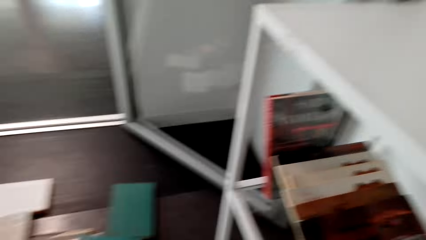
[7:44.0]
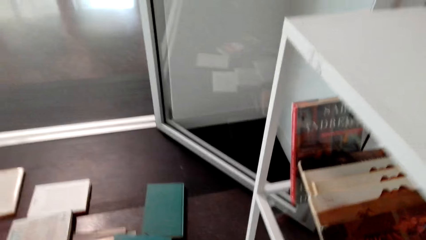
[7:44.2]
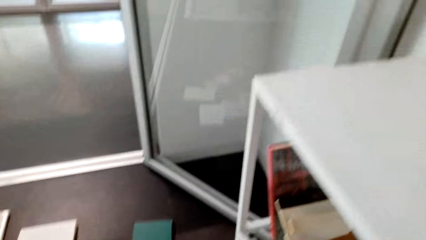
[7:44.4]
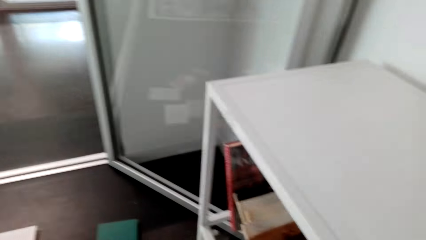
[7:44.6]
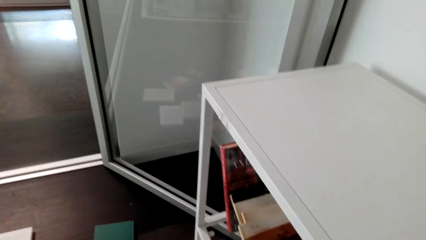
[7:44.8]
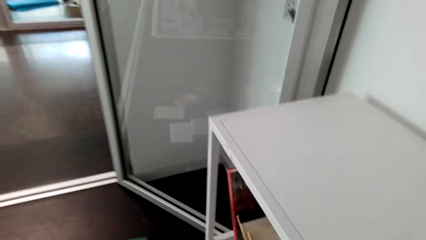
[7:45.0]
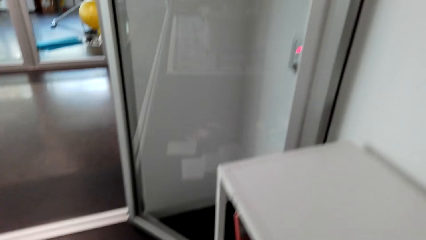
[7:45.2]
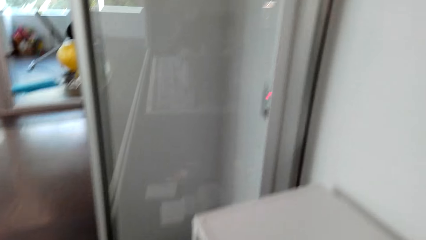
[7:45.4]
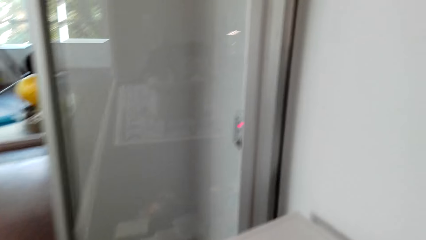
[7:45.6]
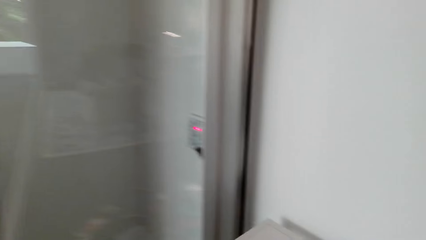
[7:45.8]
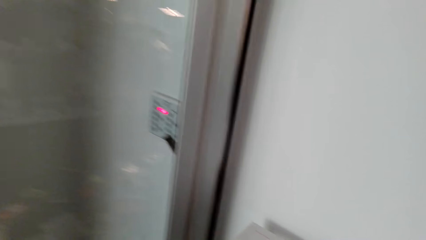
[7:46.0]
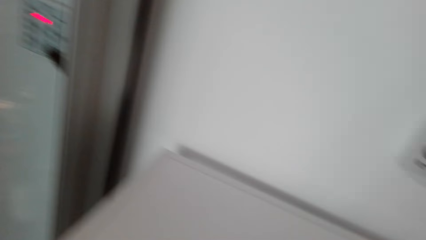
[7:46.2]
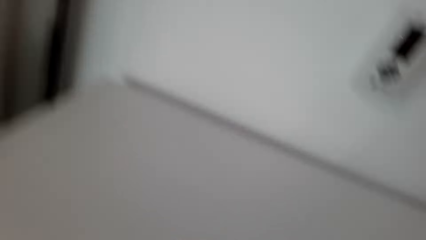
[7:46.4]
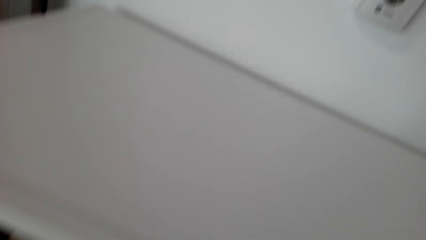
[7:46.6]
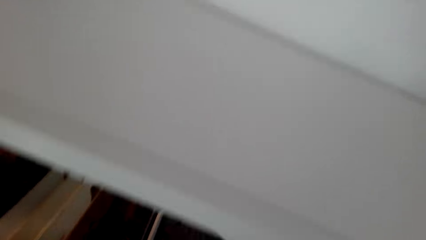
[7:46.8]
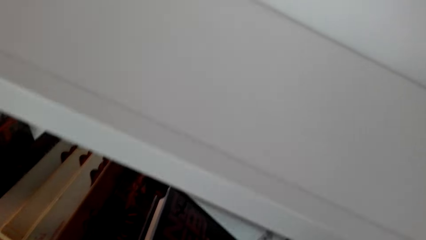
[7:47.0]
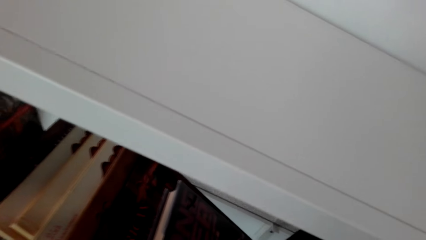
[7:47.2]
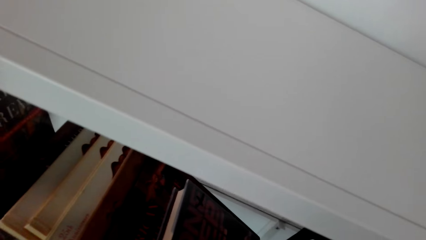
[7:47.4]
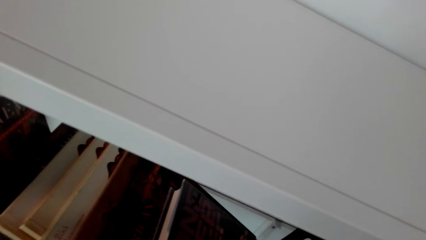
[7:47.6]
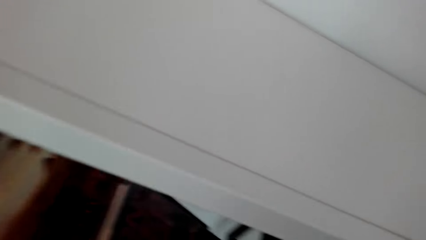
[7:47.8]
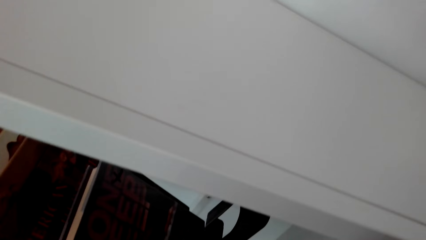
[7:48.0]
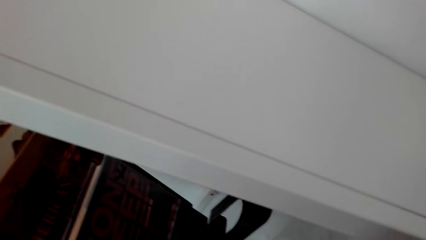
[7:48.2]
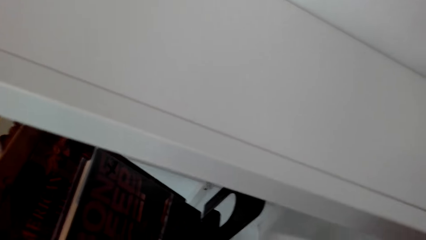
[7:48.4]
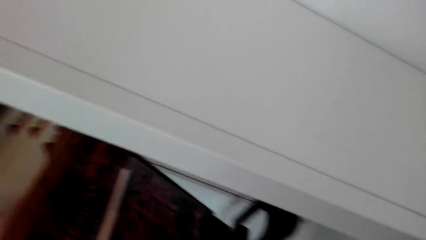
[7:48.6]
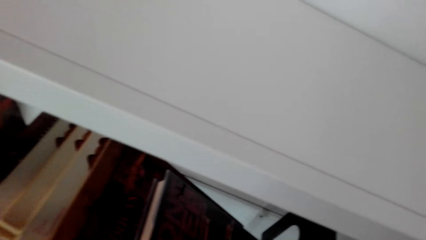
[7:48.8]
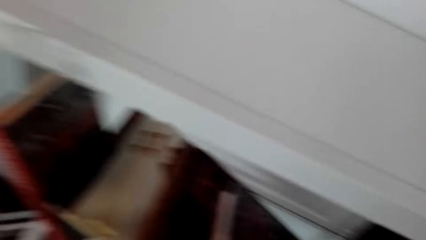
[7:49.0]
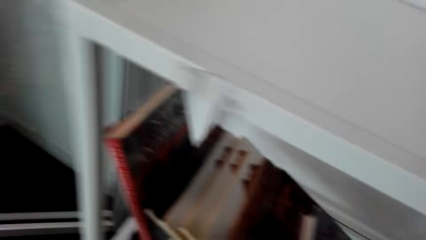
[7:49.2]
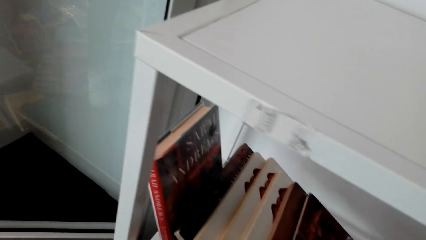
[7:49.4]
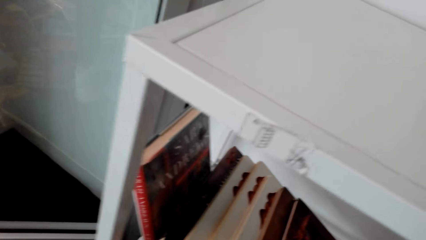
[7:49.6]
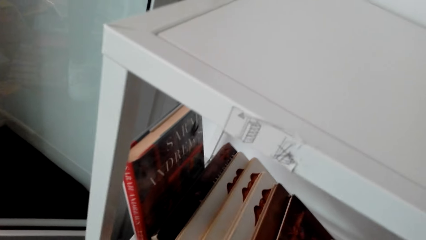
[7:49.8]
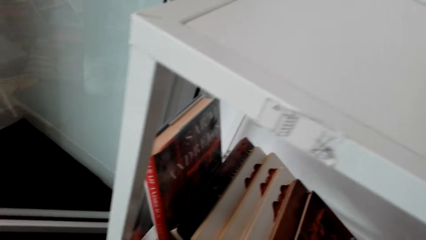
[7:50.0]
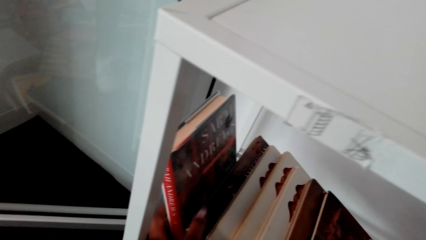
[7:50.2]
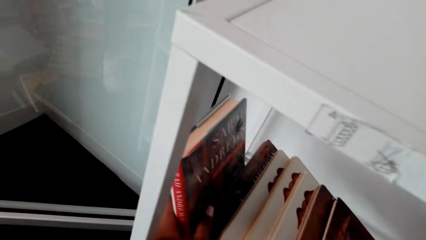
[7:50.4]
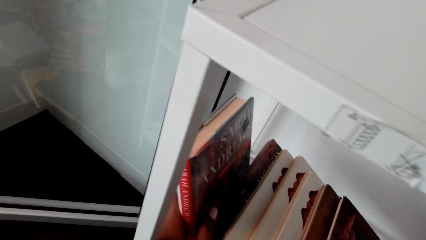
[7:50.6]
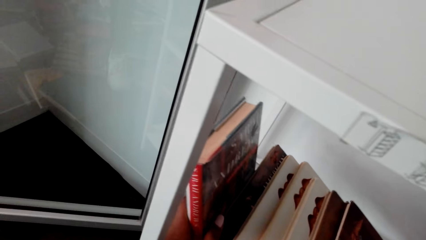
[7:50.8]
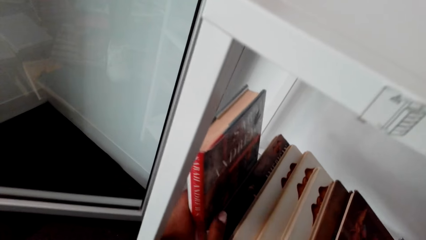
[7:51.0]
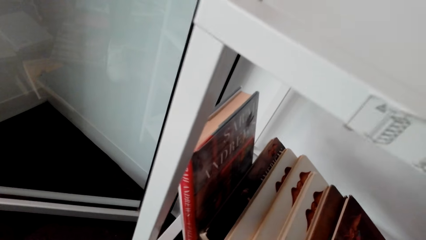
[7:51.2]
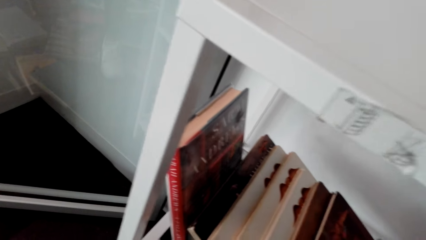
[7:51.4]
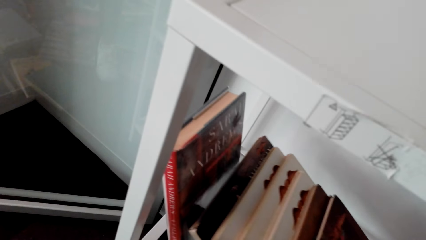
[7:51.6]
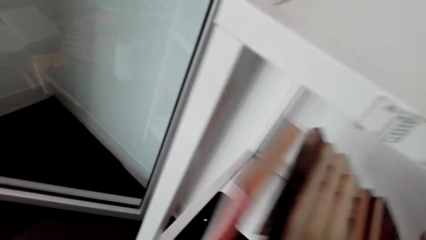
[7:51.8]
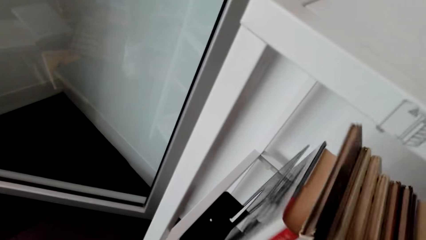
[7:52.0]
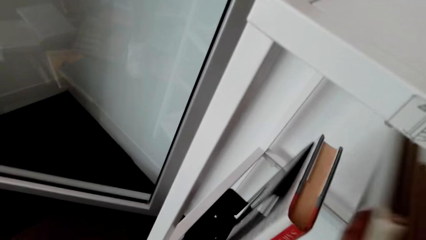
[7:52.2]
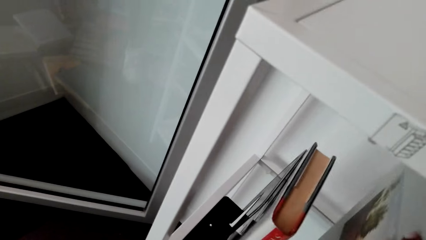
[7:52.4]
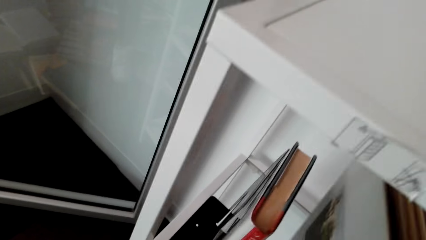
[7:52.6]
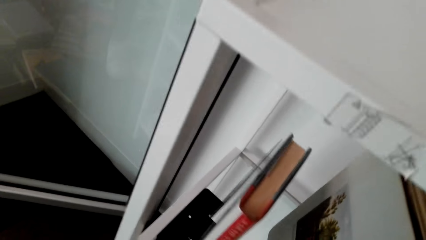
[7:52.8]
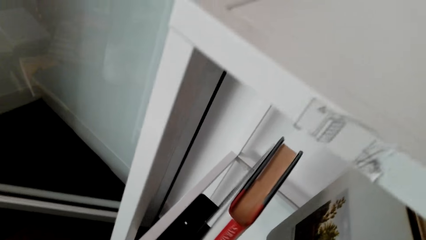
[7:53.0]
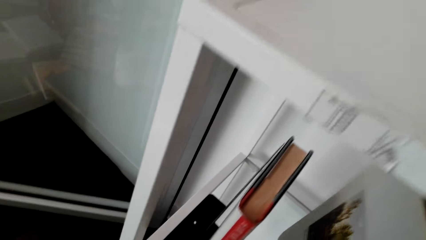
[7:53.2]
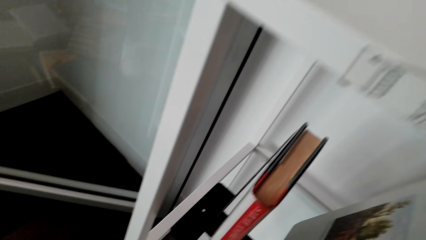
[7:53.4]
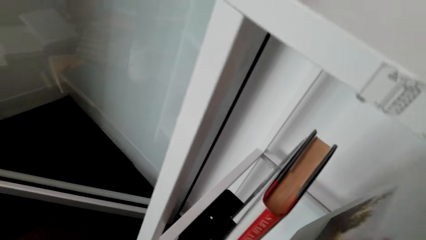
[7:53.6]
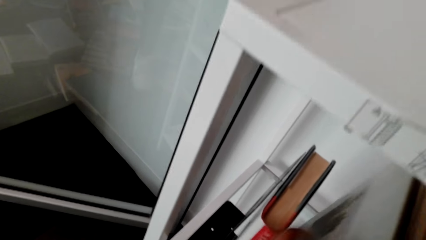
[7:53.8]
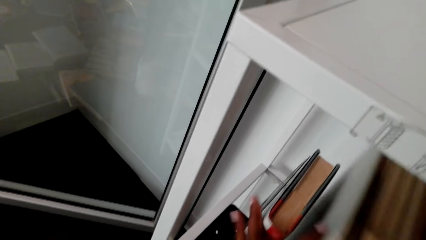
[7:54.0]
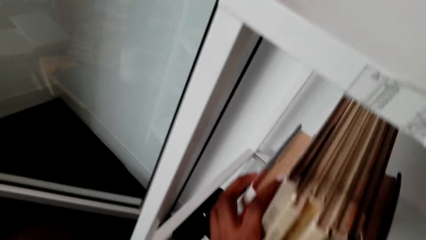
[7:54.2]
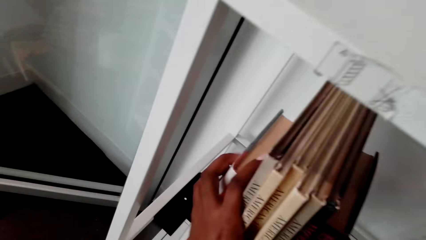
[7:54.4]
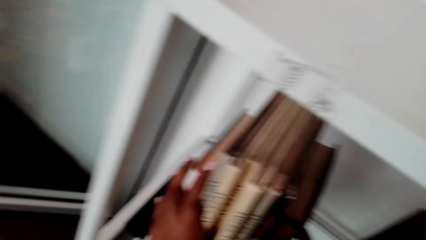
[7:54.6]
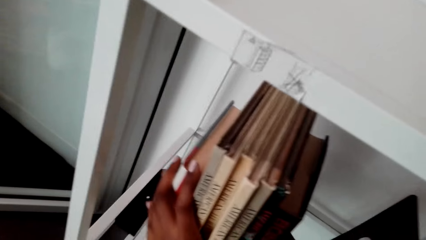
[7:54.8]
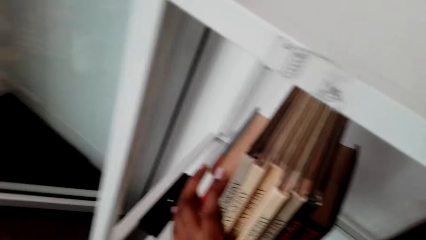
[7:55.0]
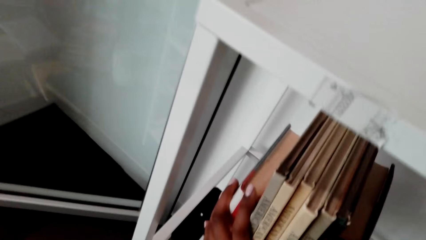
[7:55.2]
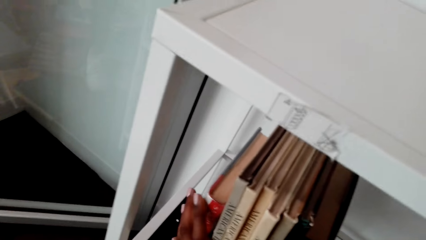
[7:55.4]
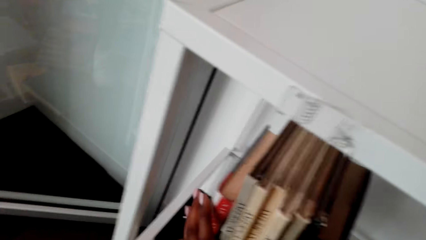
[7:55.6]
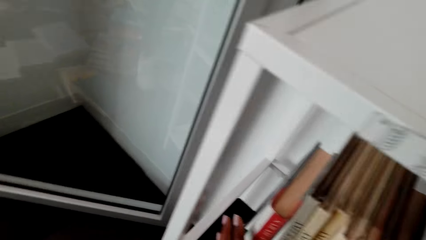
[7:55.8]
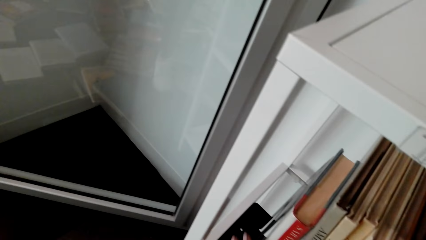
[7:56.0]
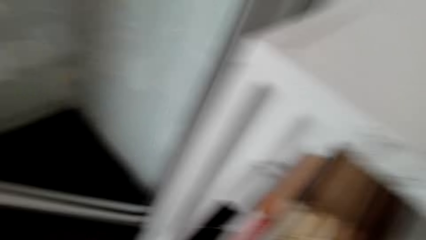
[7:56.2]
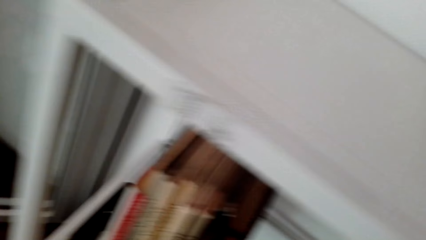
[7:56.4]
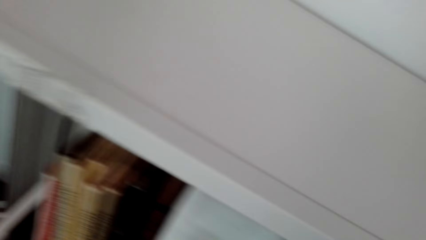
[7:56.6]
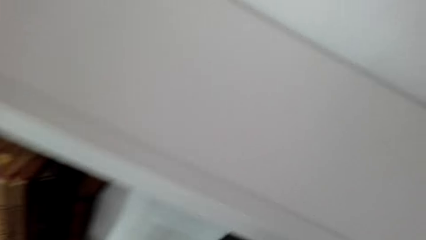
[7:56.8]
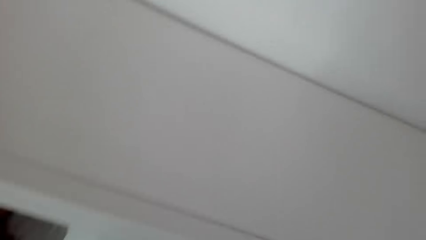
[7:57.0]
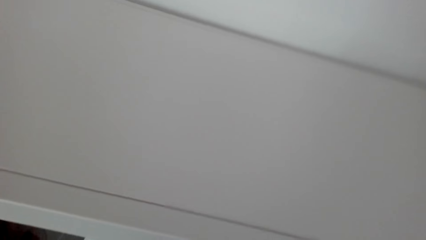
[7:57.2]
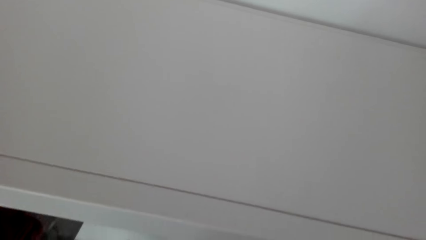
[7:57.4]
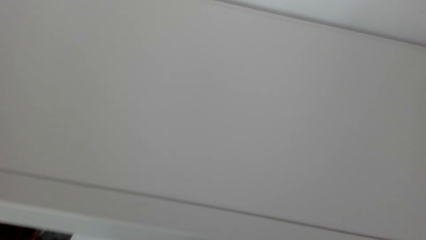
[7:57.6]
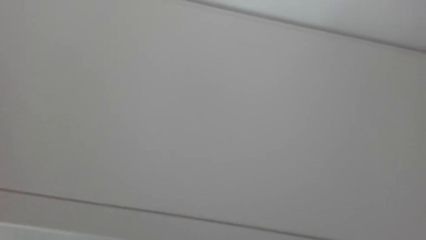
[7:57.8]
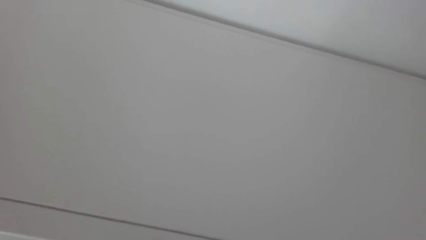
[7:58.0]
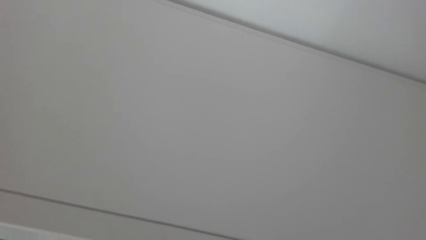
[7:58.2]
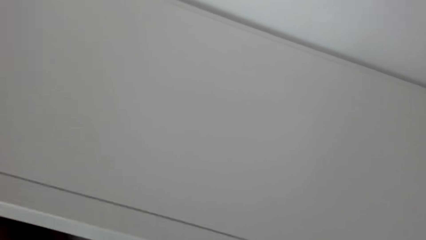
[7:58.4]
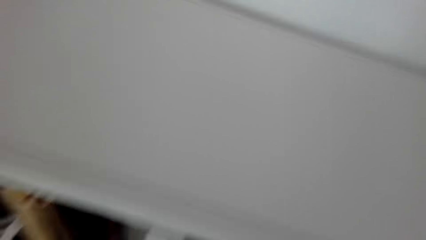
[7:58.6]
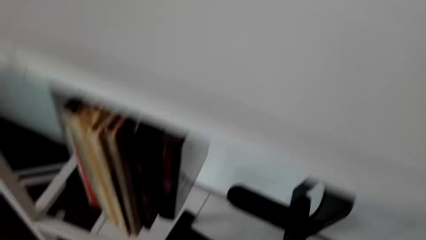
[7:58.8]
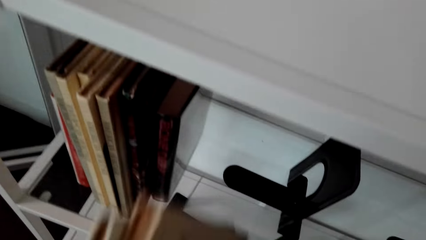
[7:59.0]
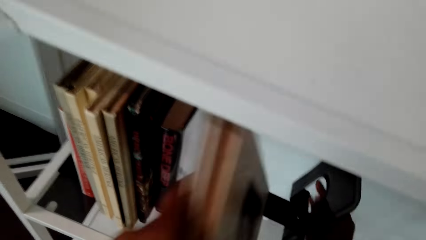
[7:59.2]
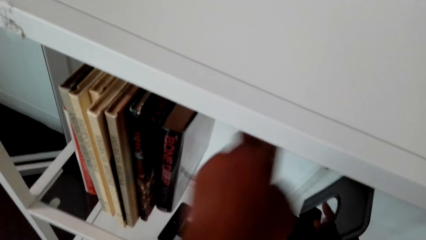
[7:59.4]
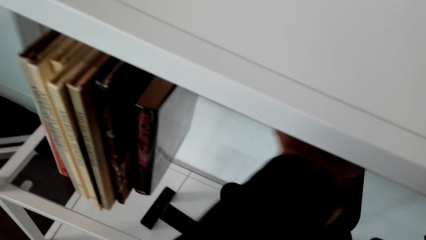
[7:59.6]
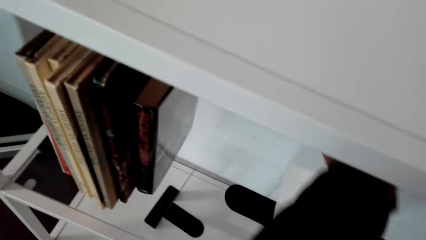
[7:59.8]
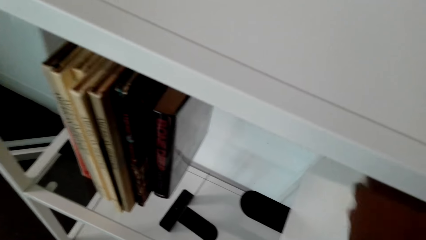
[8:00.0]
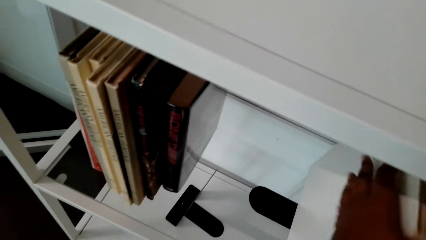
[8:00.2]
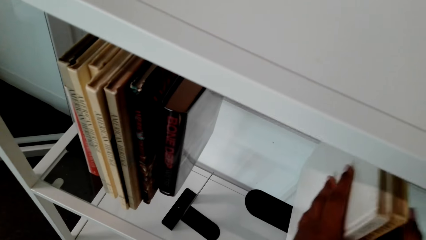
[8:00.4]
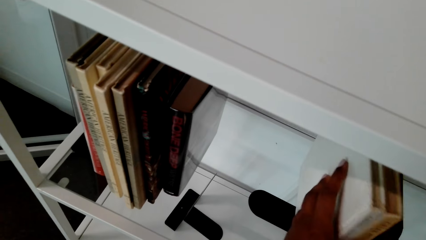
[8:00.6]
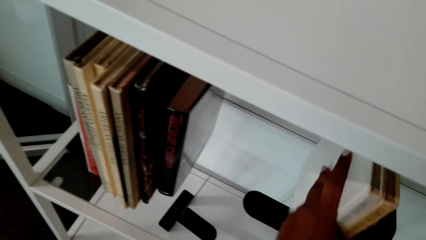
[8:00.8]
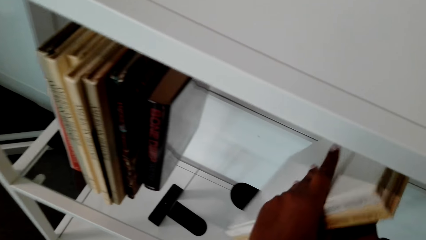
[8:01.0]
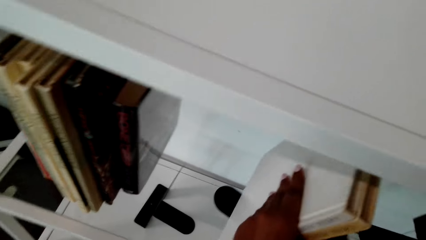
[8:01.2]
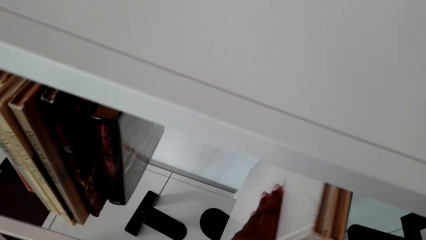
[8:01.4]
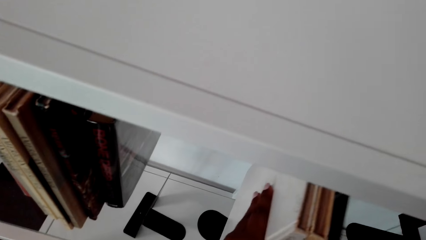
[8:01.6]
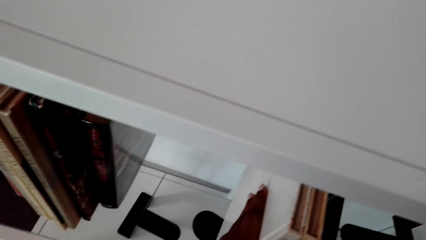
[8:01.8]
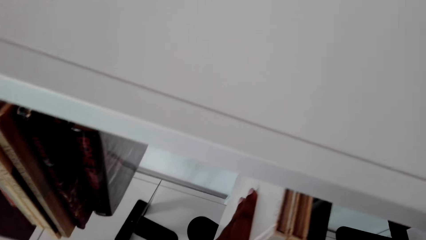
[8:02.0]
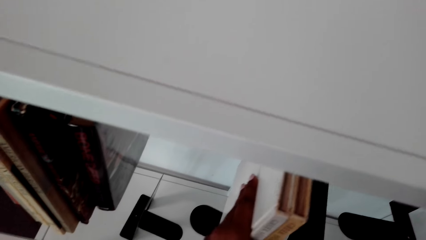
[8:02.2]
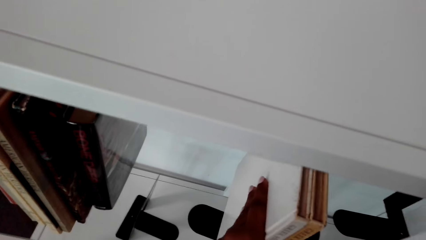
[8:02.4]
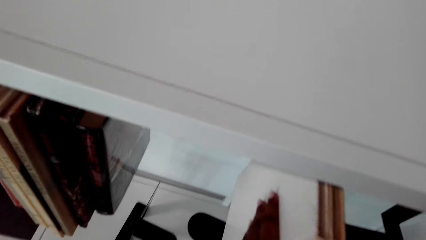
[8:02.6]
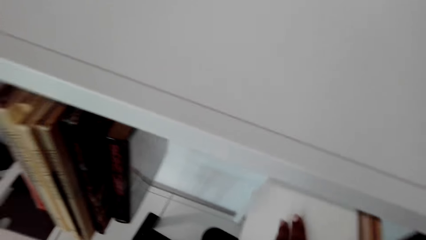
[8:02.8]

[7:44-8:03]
The camera wearer looks around.
